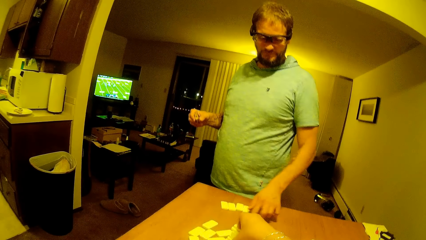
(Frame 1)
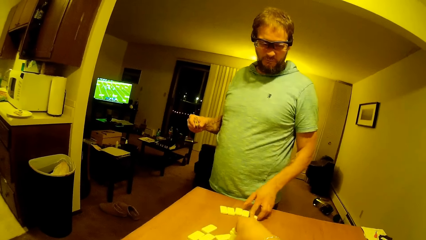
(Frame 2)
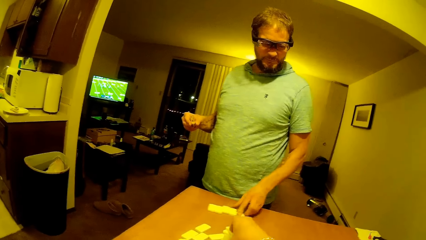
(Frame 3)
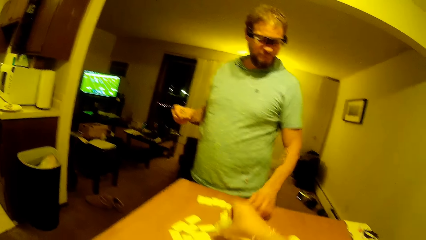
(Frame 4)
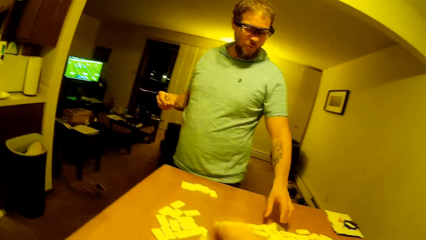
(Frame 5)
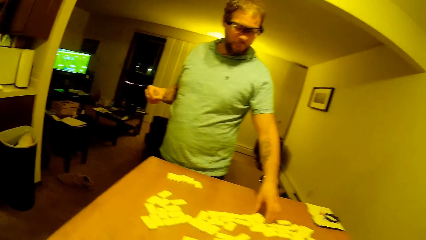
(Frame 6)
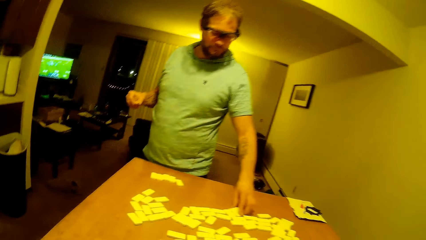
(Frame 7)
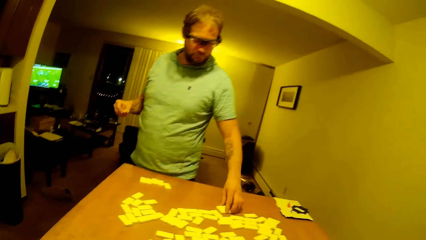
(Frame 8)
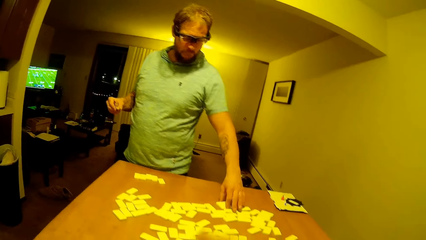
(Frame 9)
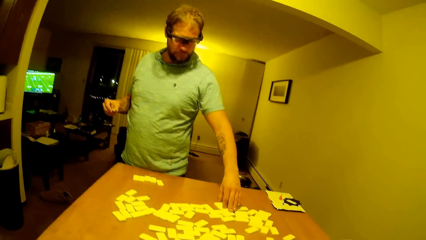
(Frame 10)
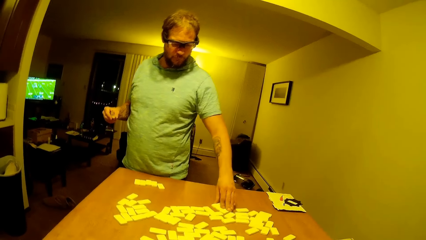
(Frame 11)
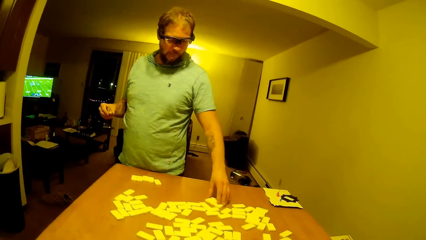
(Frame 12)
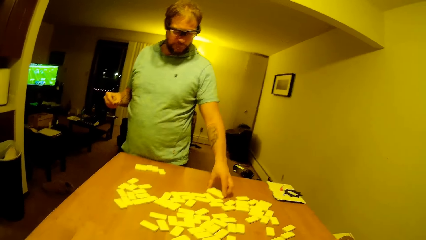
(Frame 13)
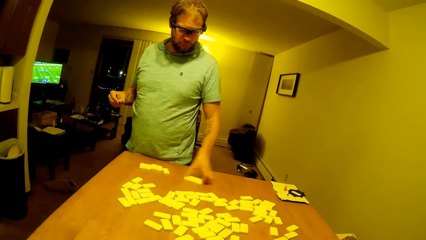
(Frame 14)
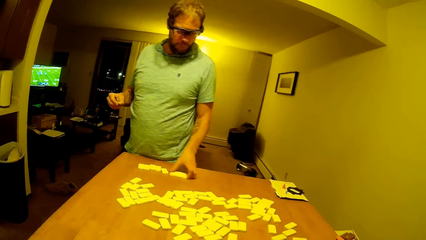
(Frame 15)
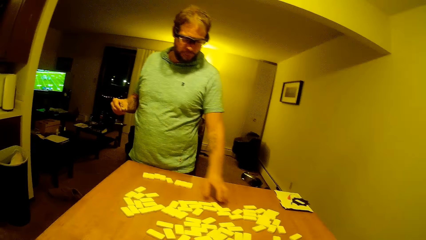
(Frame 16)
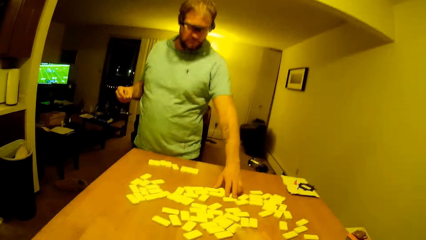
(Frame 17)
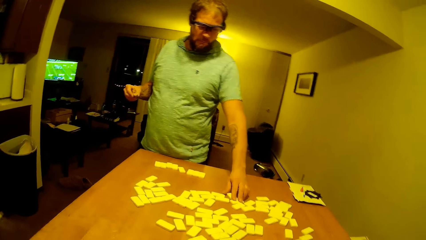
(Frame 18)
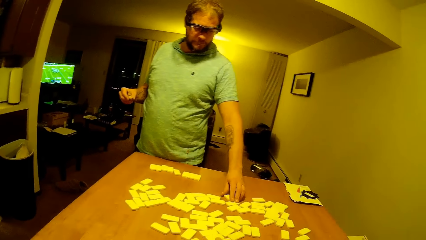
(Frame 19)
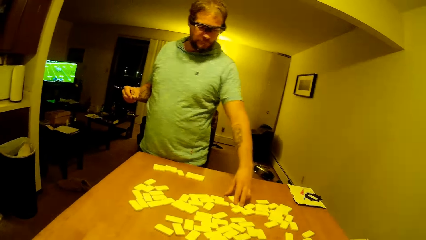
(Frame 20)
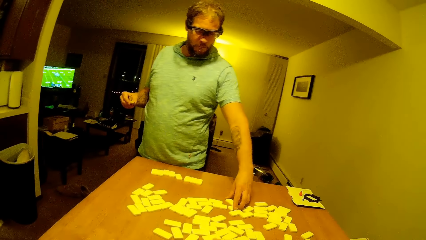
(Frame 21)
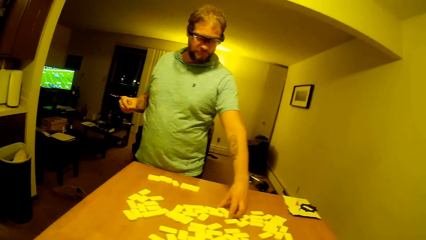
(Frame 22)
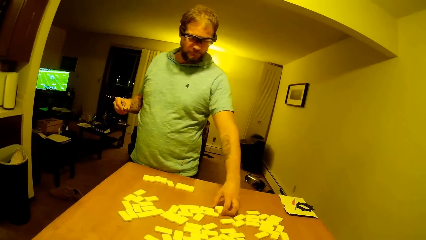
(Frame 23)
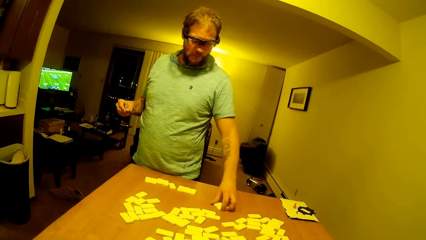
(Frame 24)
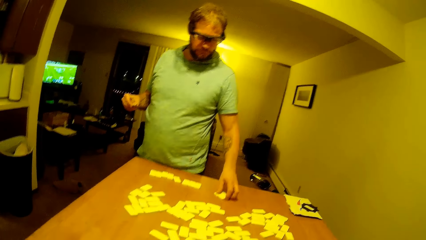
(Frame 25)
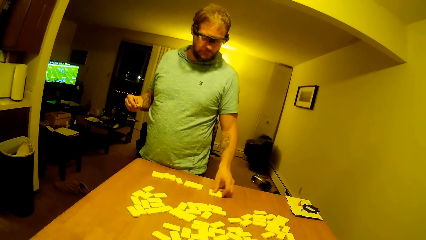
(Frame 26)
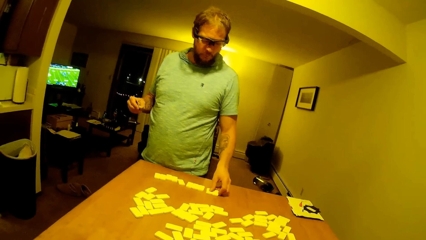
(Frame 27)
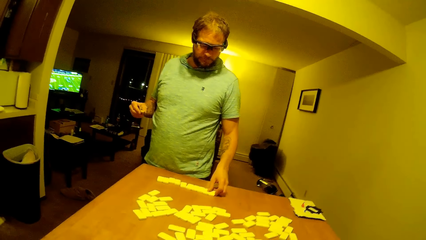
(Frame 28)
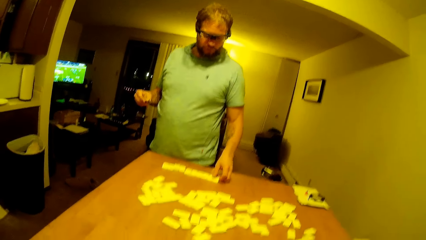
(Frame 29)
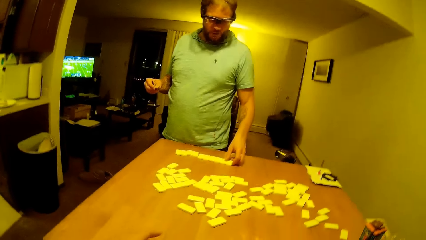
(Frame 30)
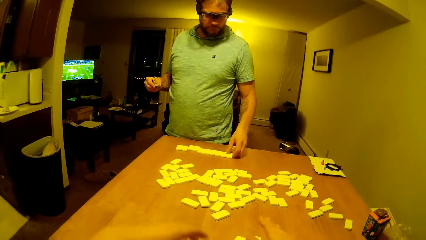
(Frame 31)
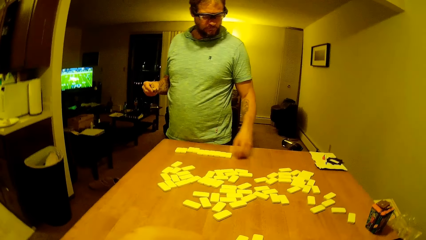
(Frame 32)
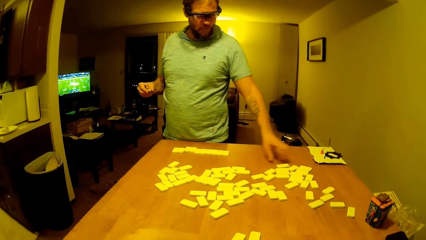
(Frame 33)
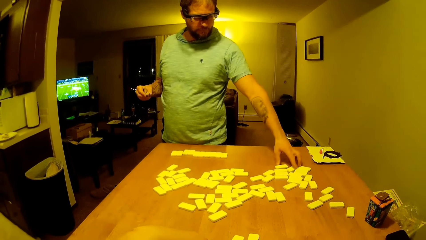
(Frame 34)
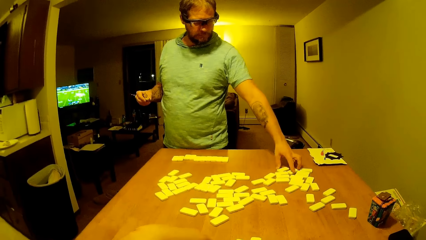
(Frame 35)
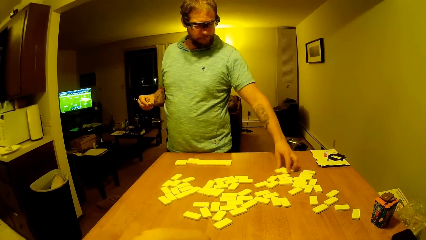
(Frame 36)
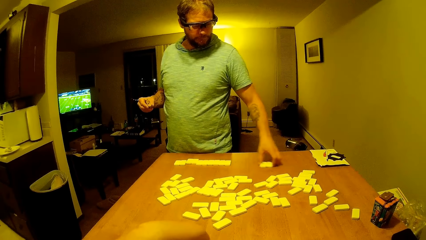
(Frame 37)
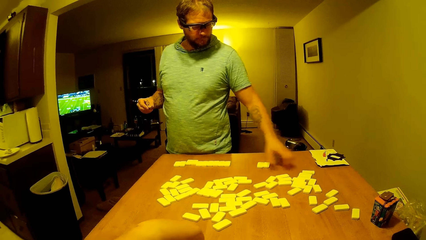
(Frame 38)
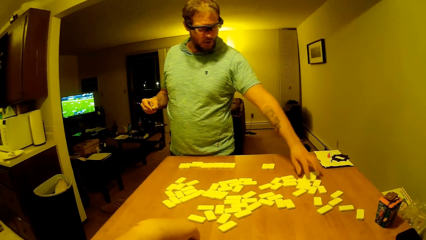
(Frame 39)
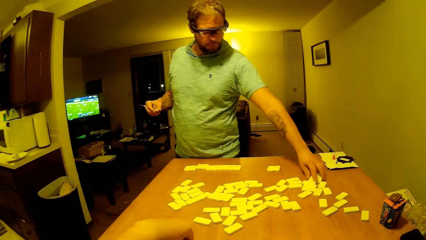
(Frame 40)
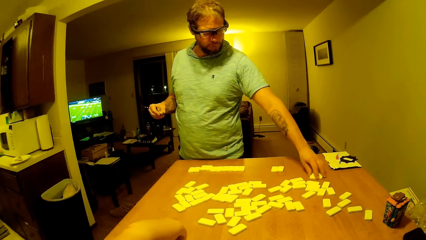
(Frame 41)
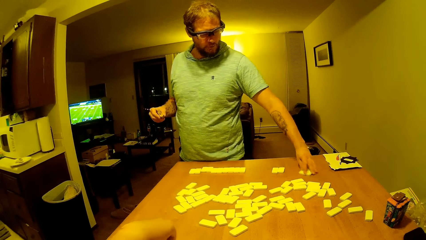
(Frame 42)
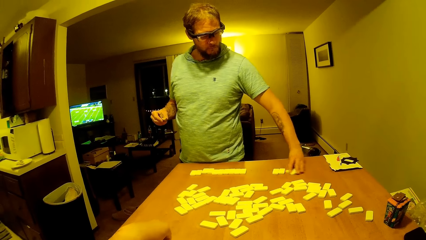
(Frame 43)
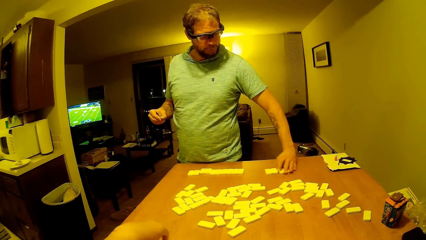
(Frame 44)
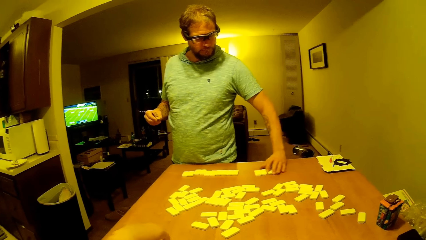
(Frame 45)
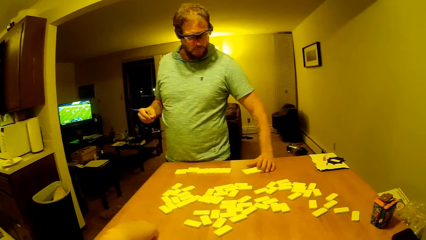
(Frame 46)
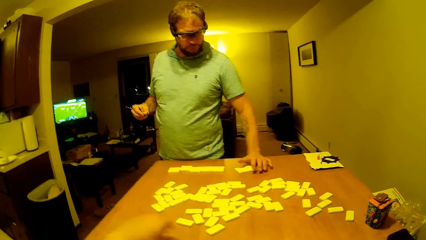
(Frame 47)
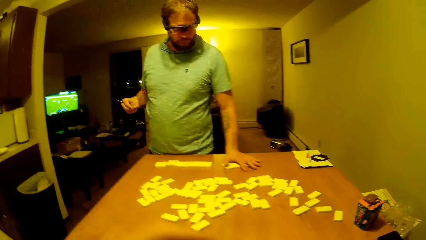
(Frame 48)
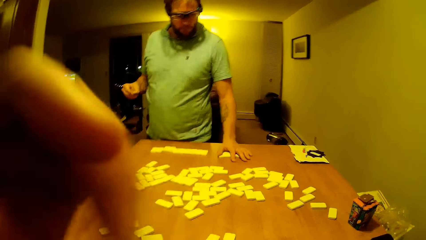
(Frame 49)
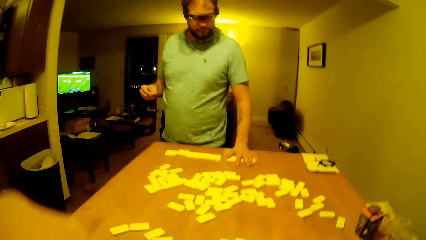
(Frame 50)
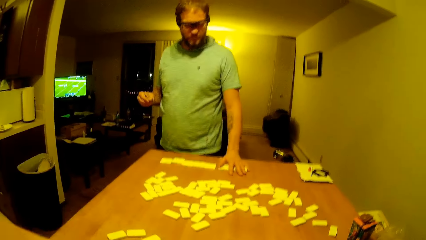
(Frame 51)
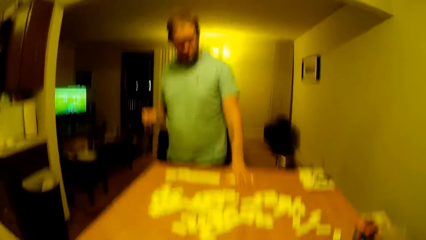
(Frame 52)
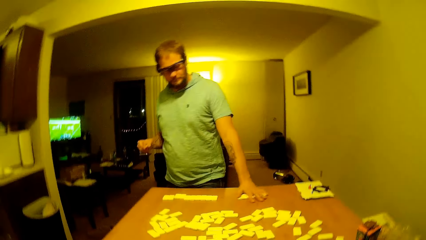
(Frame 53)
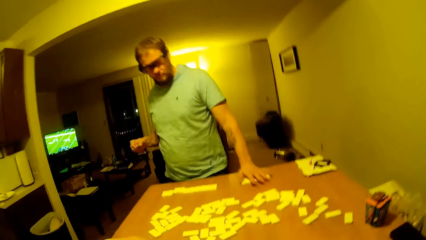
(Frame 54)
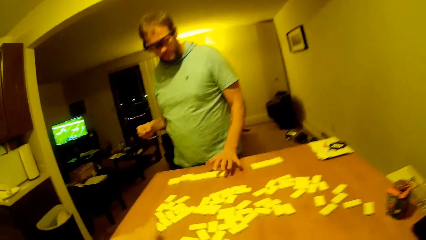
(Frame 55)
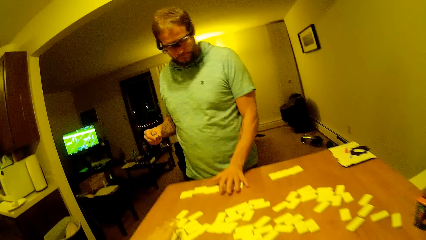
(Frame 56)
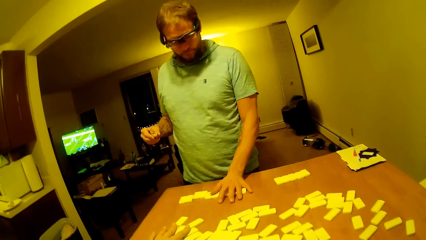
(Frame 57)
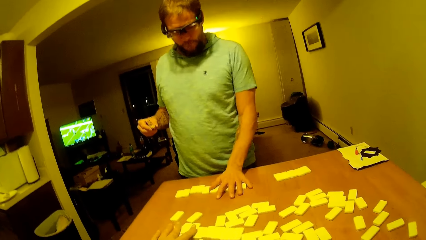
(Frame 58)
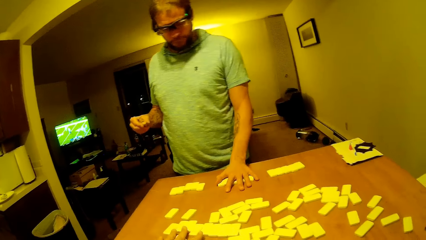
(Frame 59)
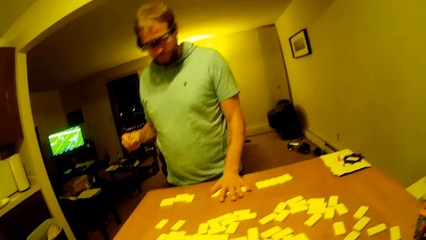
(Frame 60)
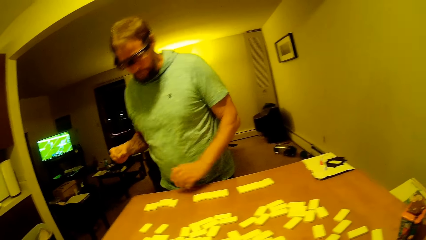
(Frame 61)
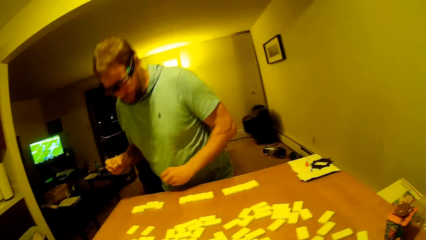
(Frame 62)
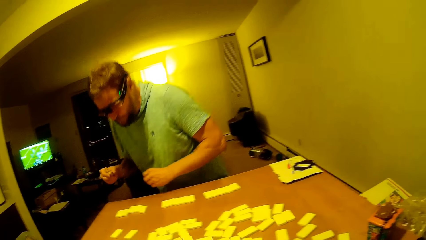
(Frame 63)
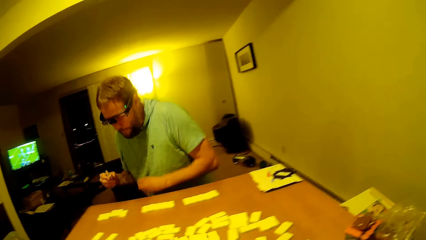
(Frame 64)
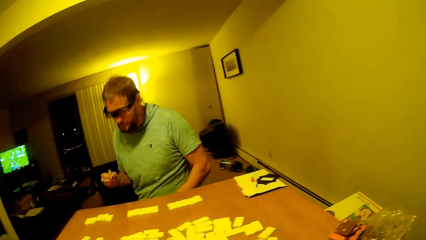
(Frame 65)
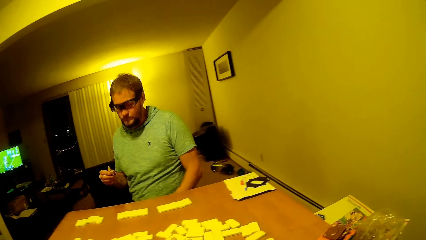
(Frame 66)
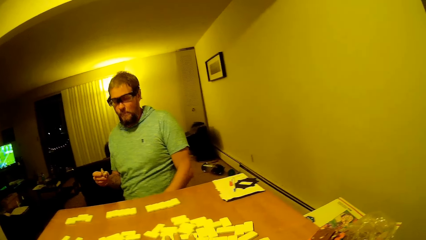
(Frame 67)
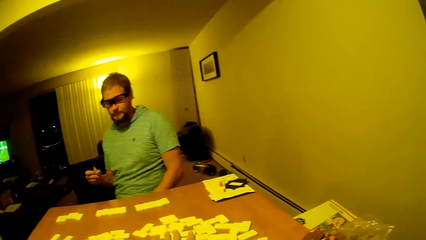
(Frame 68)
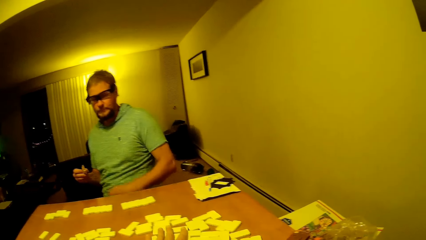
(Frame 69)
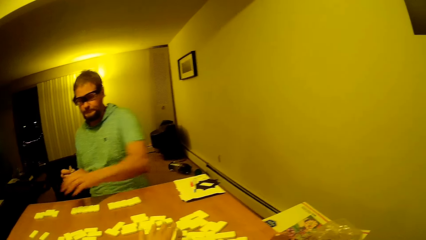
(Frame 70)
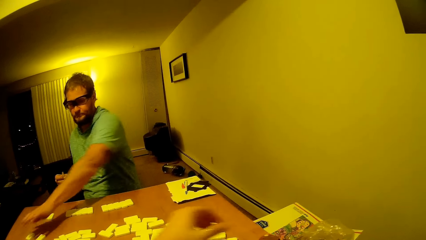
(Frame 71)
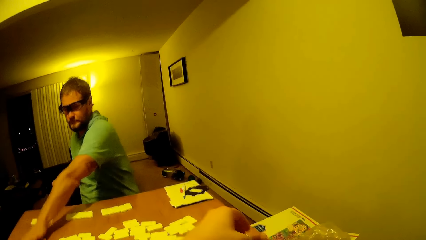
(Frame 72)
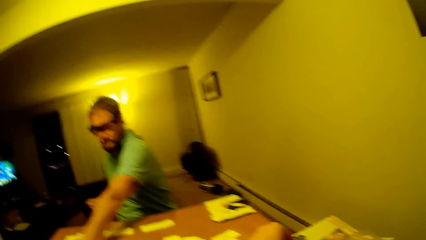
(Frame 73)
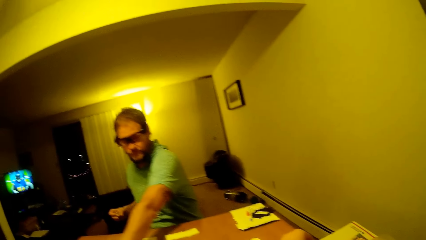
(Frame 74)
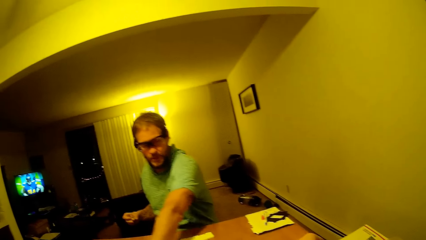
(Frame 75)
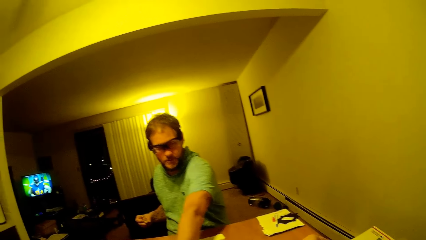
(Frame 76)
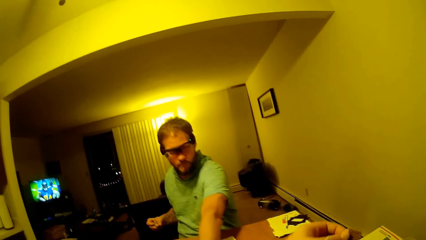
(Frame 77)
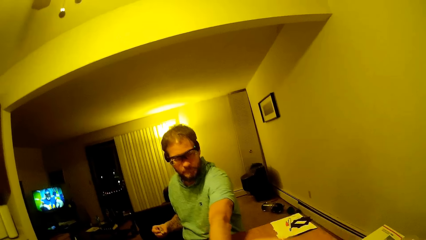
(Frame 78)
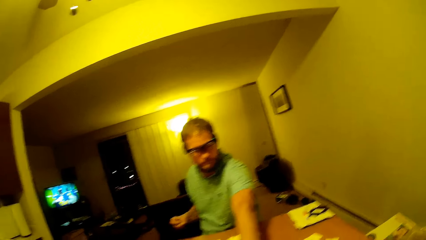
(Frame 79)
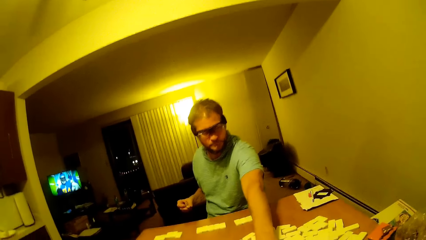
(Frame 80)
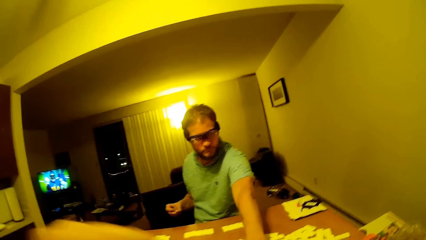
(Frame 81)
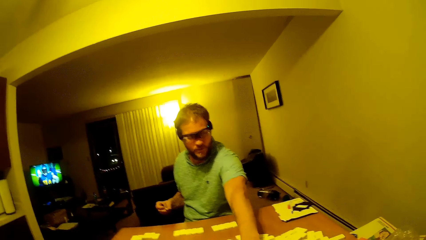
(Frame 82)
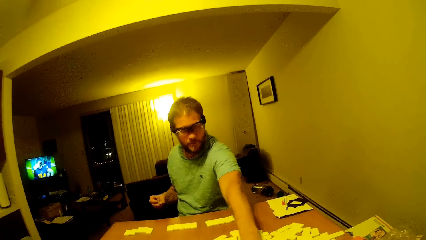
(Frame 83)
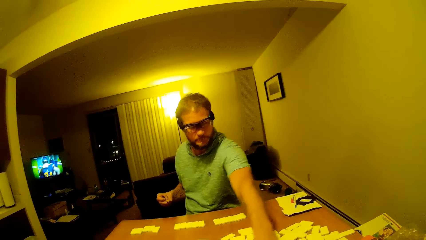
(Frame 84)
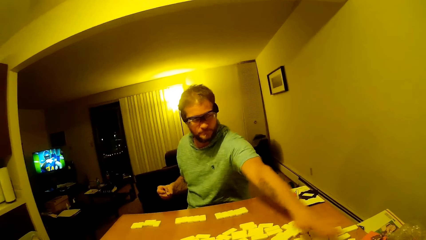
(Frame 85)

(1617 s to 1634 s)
A man drags the pai gow tiles on the table. The camera wearer lifts a hand up. The man arranges the dice. The camera wearer lifts a hand up. The man sits on the chair and drags the pai gow tiles on the table. The camera wearer arranges the dice. The man moves a hand forward.
